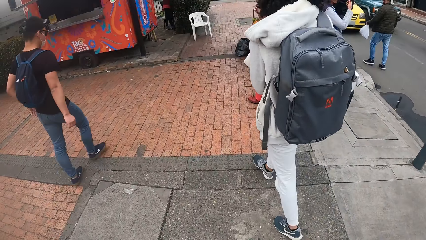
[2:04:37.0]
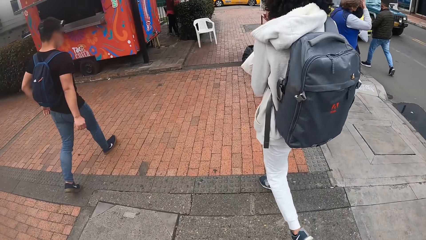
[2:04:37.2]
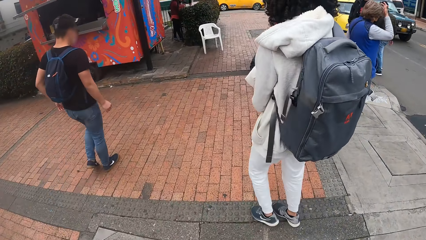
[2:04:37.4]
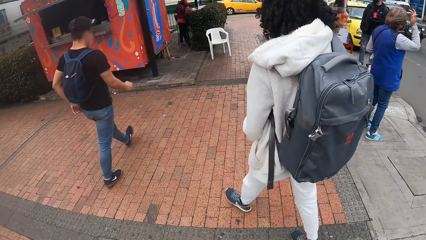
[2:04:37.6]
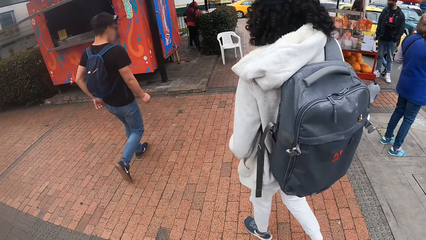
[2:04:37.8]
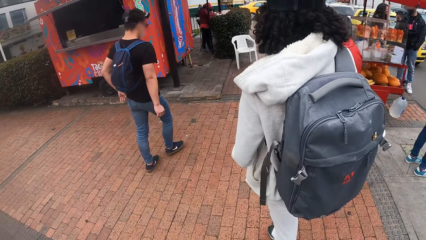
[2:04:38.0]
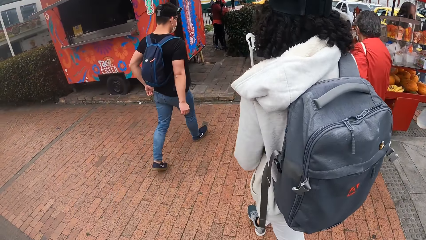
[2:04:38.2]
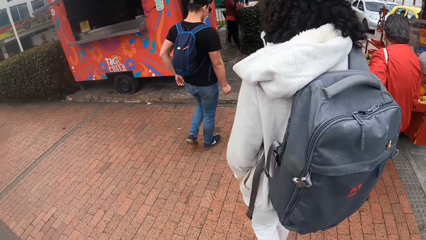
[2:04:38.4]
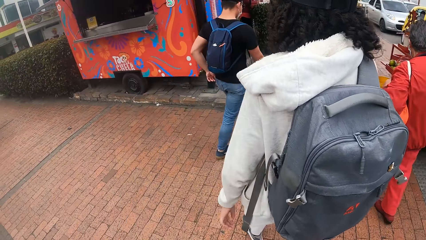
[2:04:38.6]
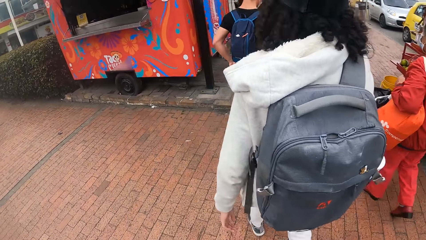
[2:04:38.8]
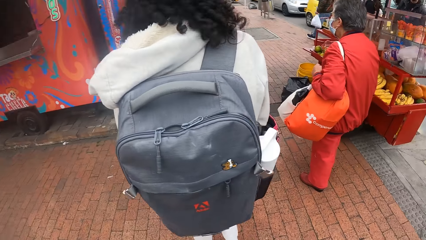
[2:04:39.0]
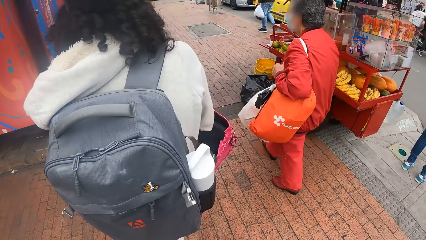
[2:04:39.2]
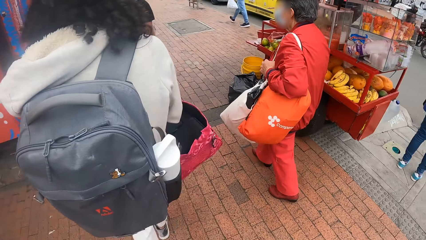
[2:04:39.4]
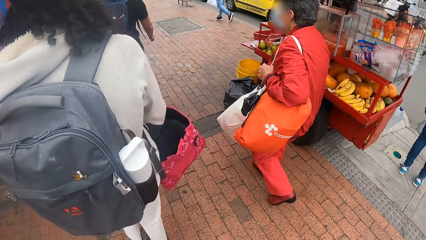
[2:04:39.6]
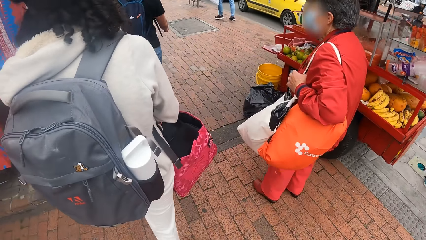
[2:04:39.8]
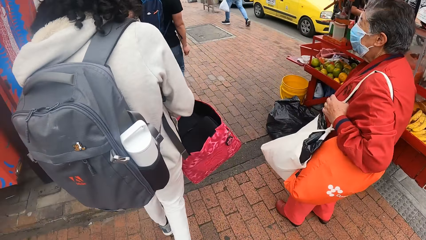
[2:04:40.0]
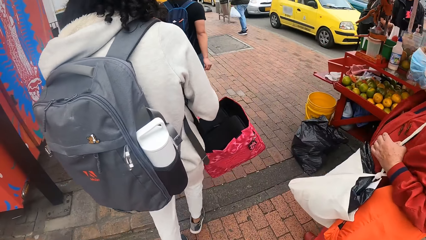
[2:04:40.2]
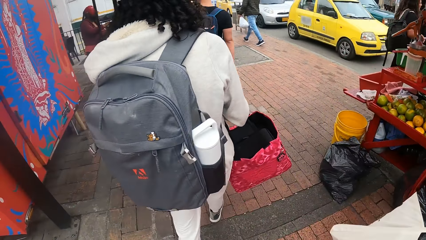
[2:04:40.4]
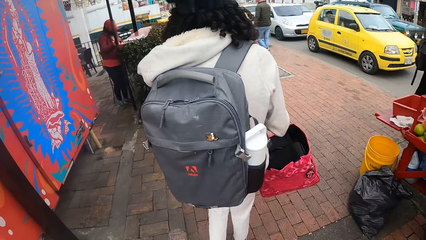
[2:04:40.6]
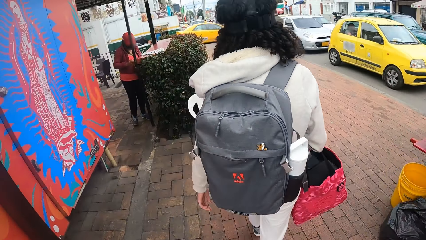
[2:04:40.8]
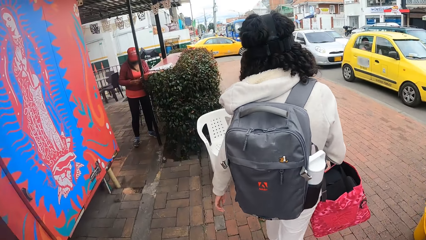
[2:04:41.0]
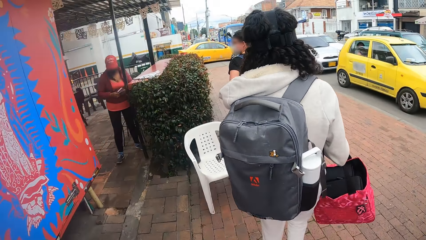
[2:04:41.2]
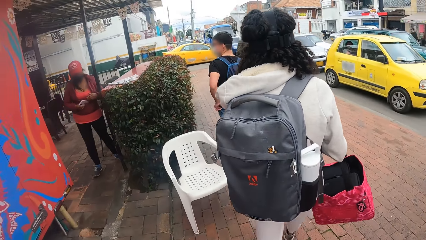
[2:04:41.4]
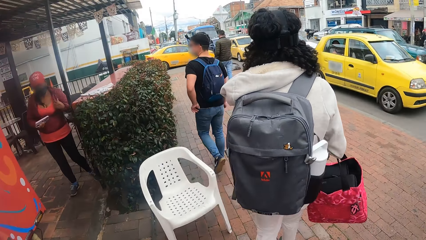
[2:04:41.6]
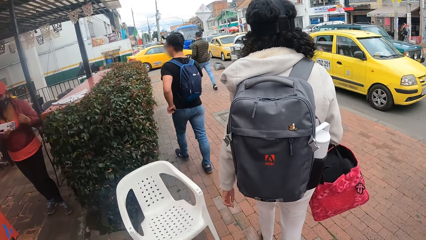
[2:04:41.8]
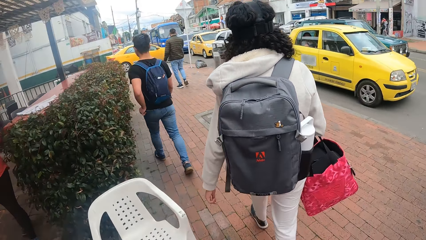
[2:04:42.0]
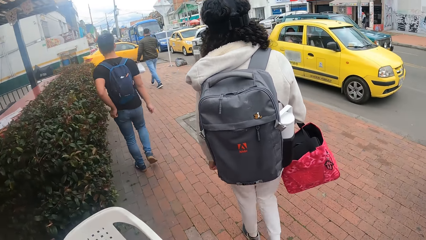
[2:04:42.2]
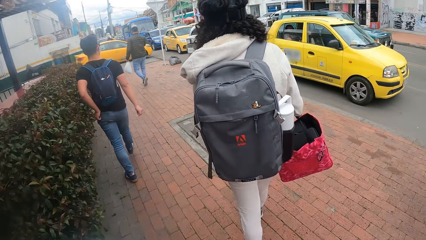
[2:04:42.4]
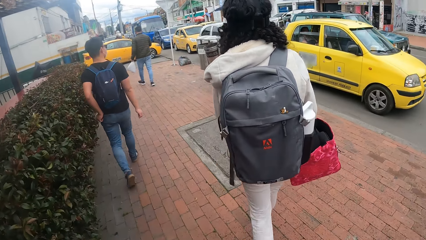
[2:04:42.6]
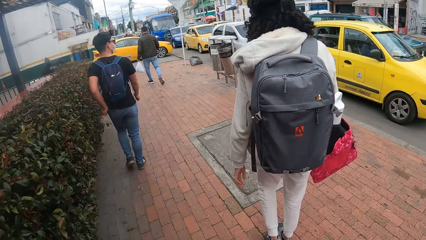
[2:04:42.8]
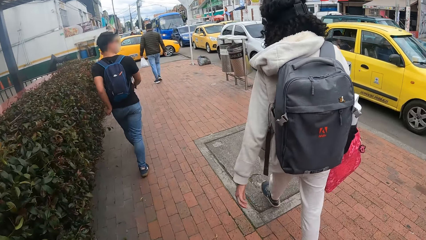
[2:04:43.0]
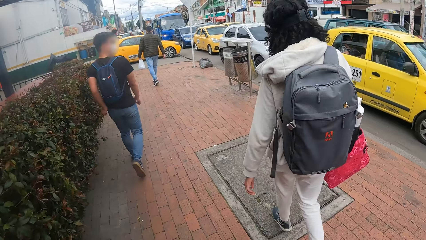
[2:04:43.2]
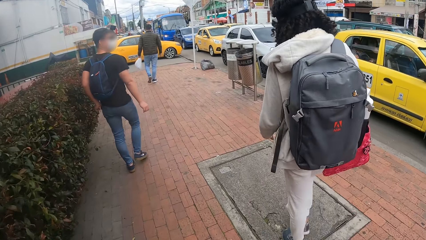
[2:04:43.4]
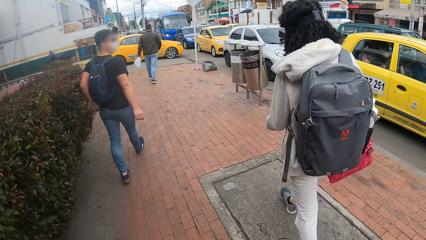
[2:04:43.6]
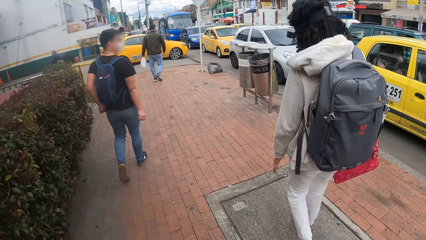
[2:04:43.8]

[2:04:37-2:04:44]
The camera wearer walks on a walkway with the woman.

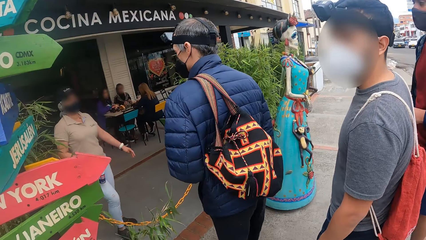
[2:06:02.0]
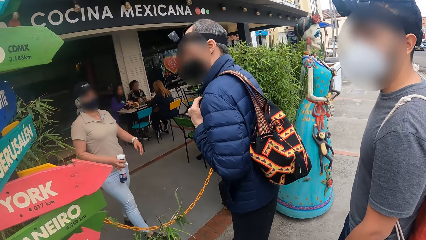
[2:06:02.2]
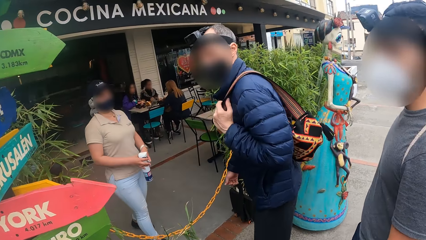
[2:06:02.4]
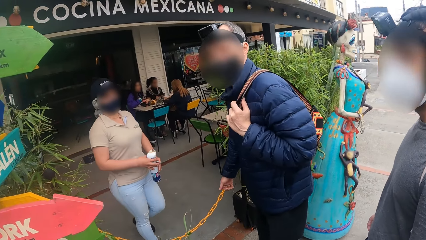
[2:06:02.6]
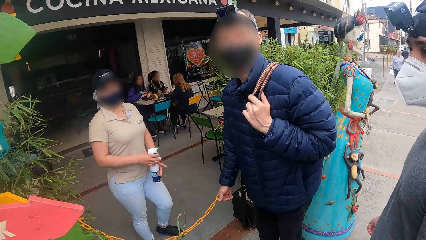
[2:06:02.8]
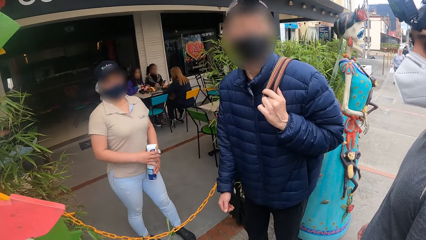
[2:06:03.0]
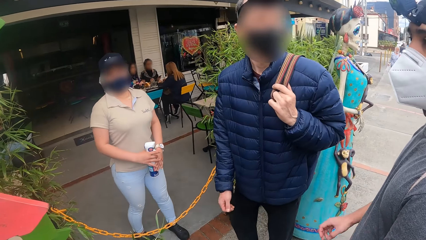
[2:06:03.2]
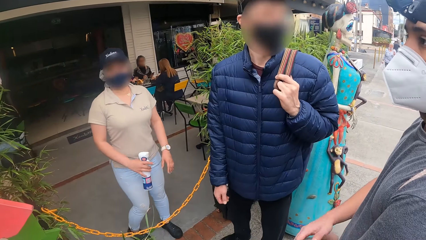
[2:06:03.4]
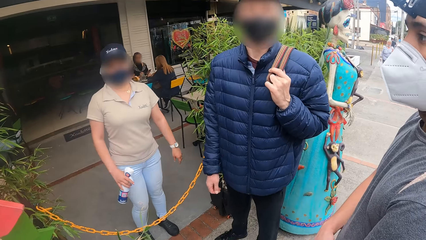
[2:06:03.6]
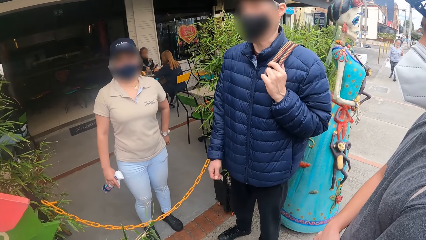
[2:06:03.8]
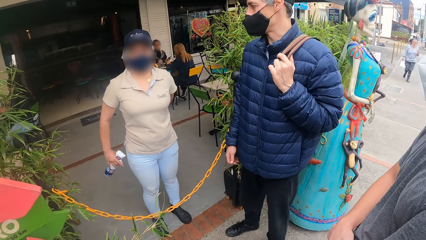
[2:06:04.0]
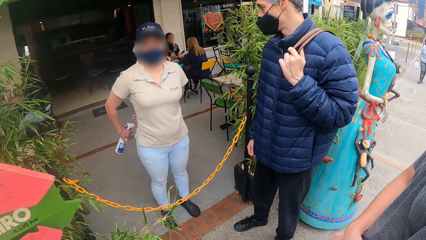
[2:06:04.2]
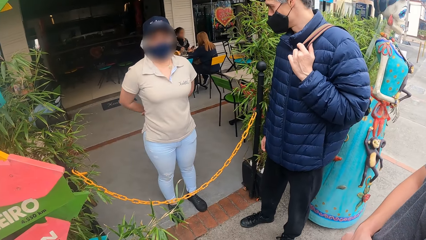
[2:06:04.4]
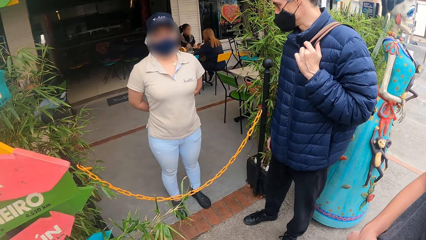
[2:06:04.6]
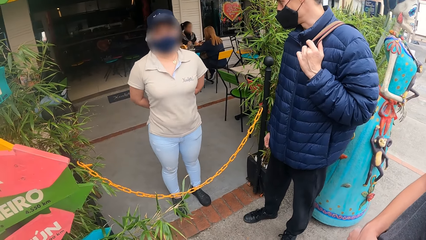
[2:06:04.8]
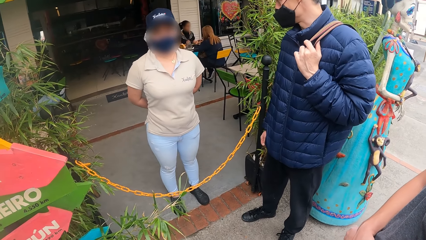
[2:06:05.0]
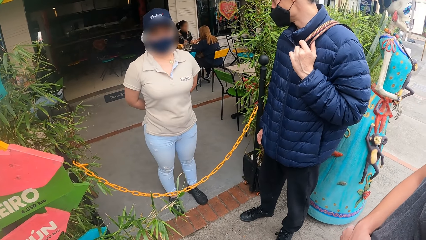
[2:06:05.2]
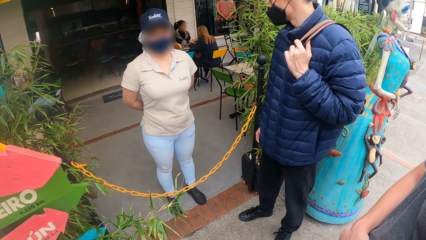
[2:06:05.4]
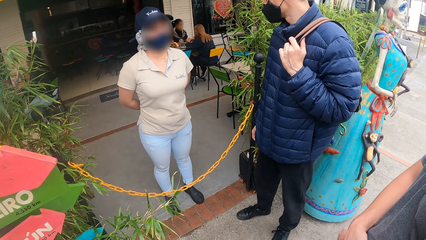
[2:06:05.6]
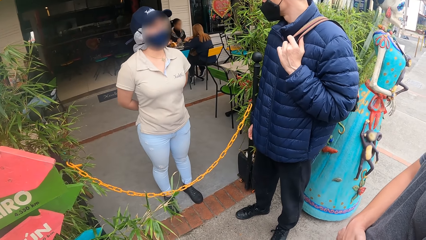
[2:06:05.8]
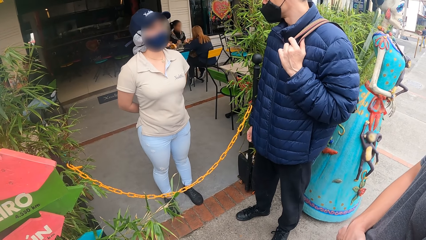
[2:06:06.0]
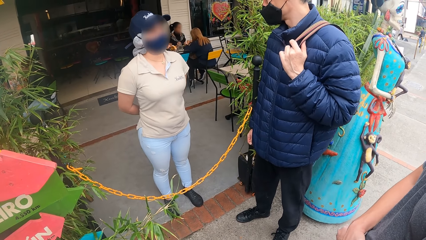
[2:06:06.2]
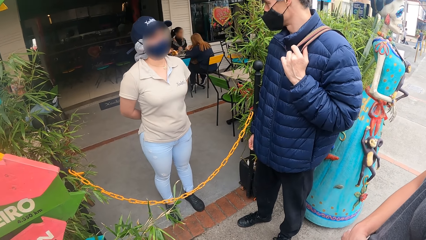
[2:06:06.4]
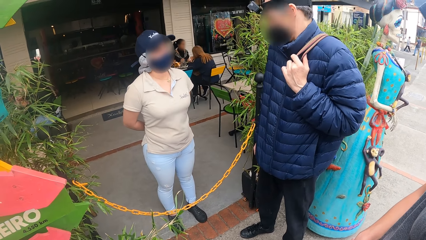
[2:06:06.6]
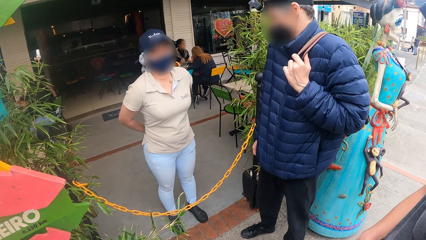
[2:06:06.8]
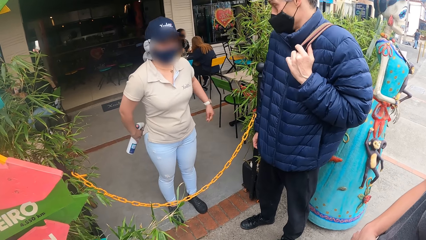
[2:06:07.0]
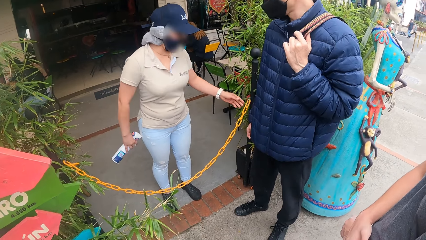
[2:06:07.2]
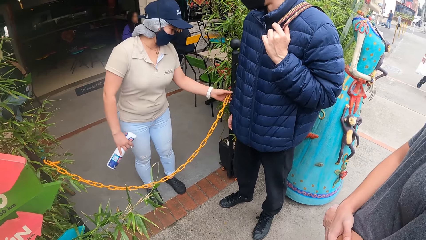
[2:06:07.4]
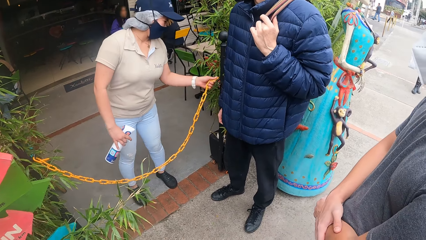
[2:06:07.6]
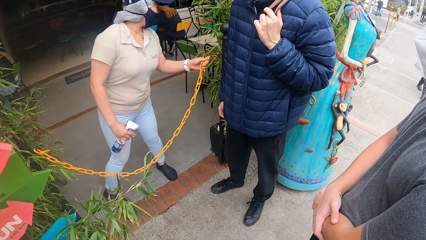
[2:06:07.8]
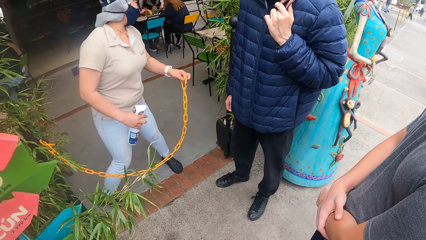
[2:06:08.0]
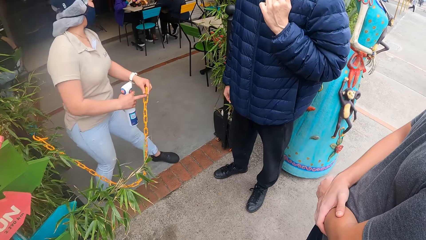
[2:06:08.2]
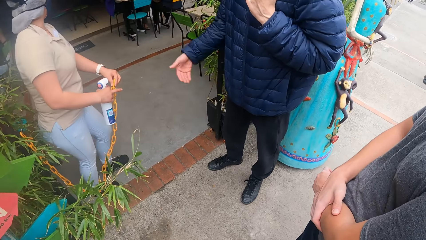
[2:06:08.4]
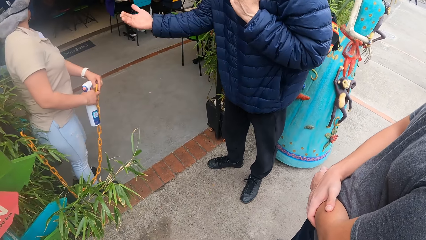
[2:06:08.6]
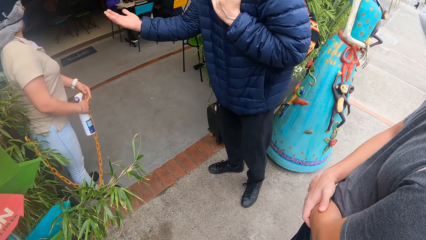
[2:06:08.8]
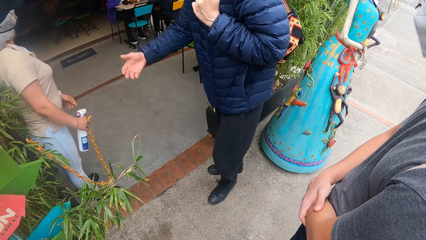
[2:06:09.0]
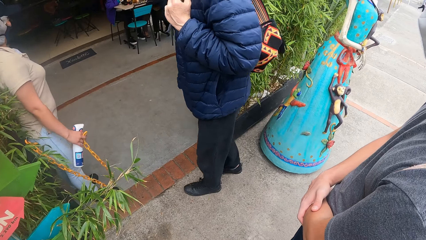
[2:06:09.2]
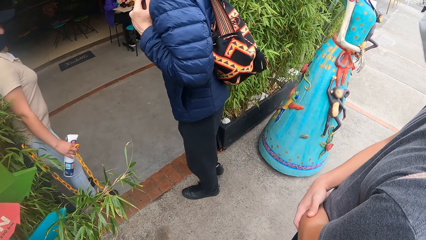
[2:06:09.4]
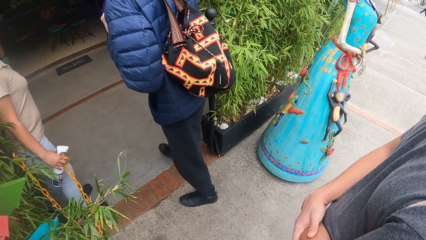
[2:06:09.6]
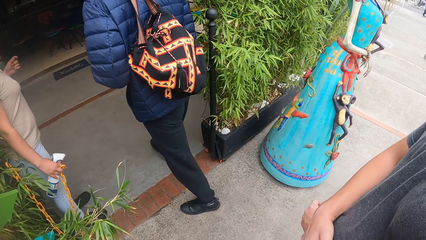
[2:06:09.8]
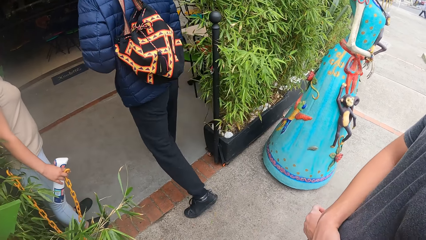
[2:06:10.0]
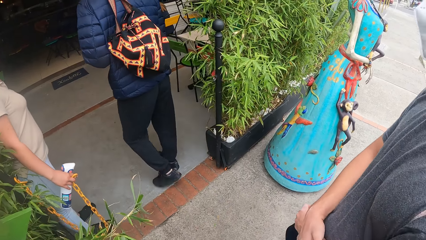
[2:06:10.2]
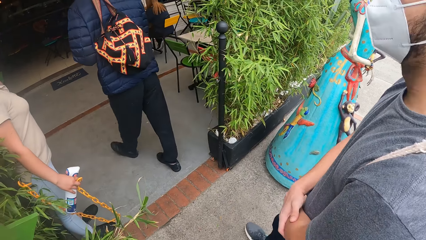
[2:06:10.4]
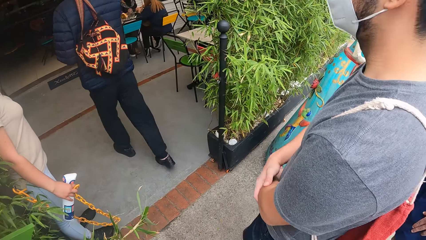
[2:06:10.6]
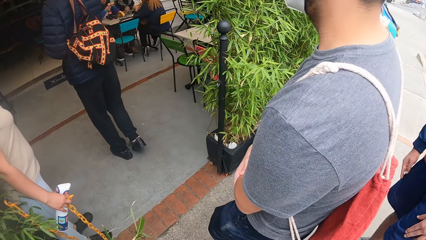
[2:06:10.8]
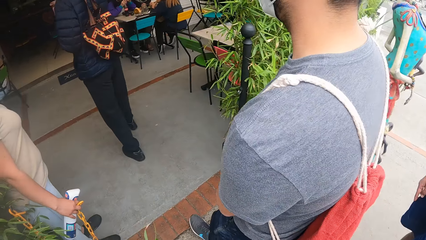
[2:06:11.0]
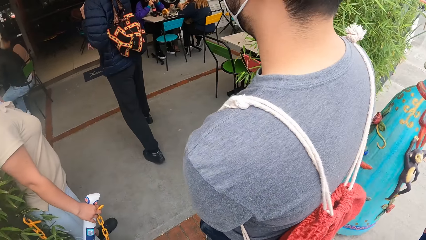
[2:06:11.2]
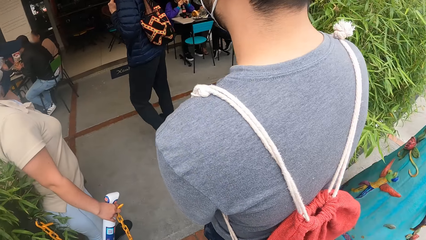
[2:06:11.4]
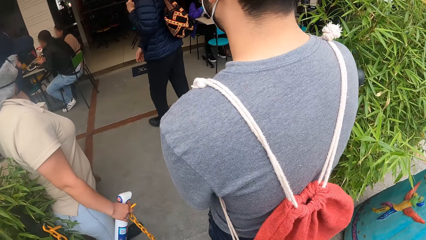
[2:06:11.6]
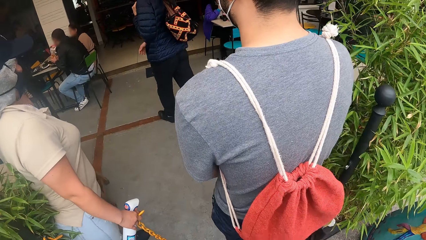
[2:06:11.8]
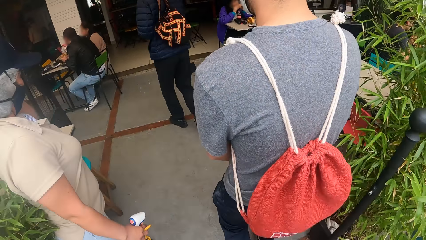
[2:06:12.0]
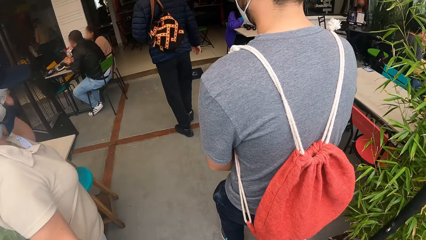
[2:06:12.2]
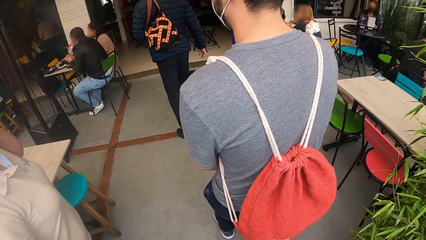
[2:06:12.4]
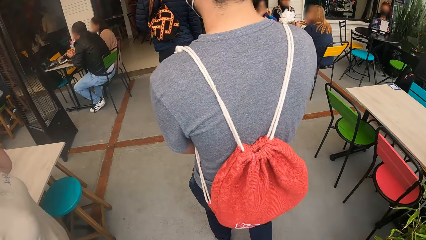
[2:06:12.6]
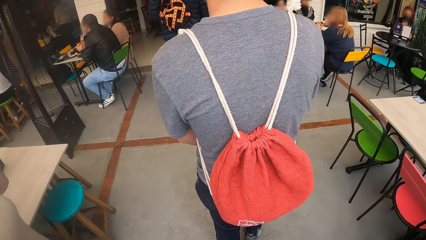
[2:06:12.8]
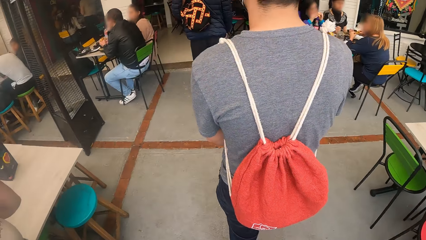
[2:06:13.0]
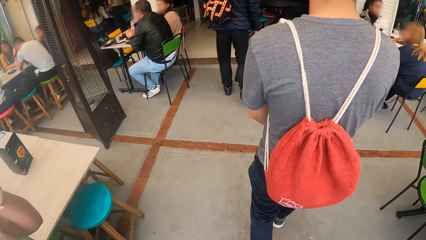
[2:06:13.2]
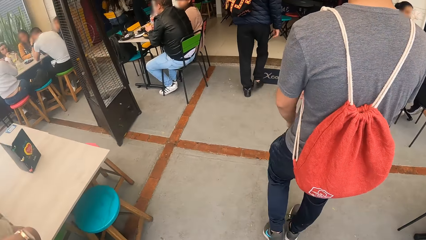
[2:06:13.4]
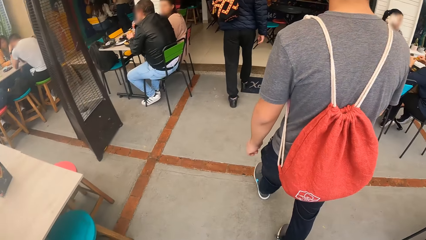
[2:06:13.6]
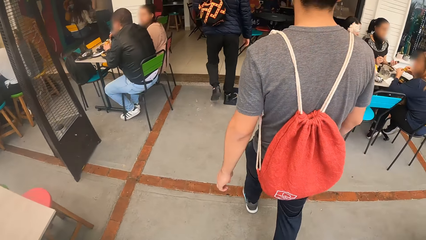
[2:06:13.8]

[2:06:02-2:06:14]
The man interacts with a woman at the entrance of a restaurant. The camera wearer stands in front of a building. The woman removes a barricade with her left hand. The woman passes the barricade in her left hand to her right hand. The camera wearer walks into the restaurant.
